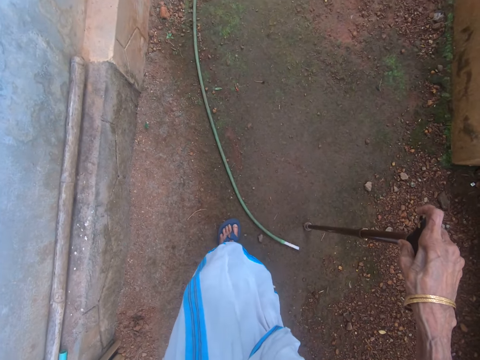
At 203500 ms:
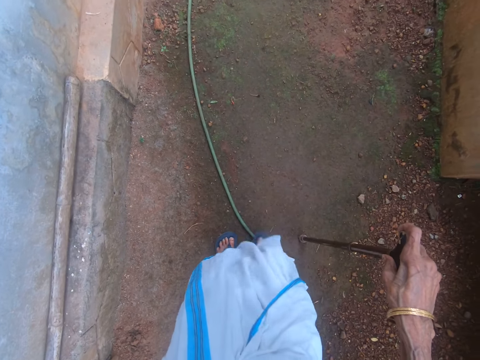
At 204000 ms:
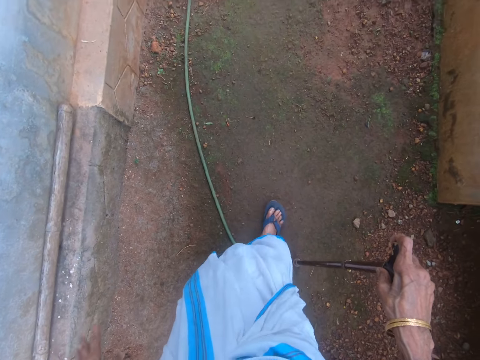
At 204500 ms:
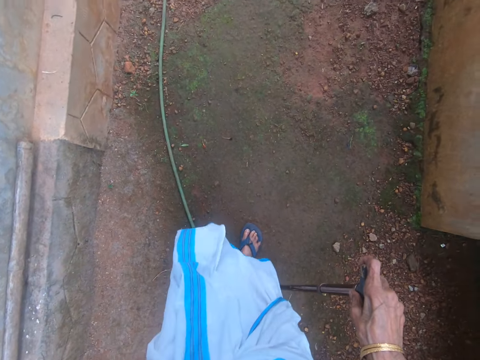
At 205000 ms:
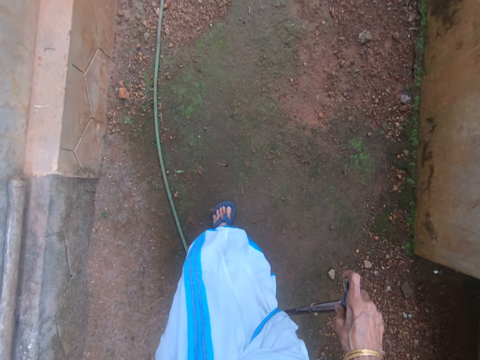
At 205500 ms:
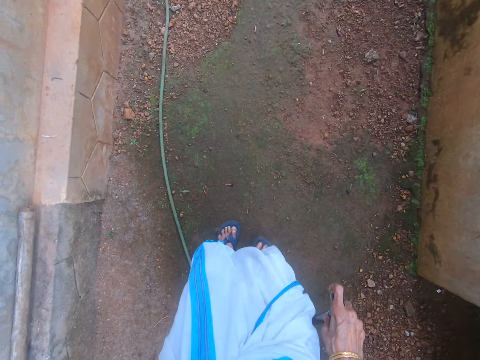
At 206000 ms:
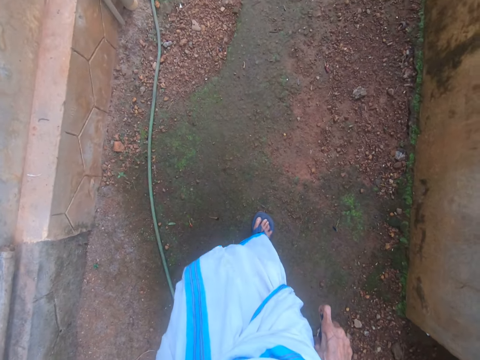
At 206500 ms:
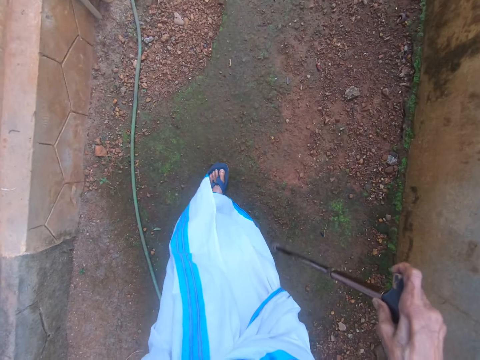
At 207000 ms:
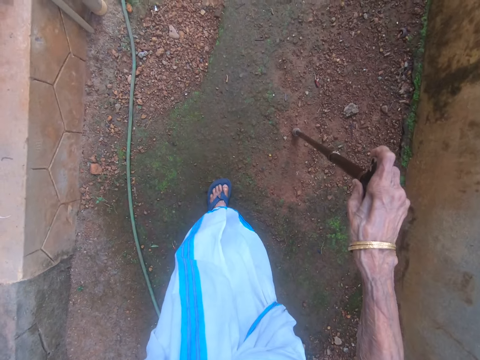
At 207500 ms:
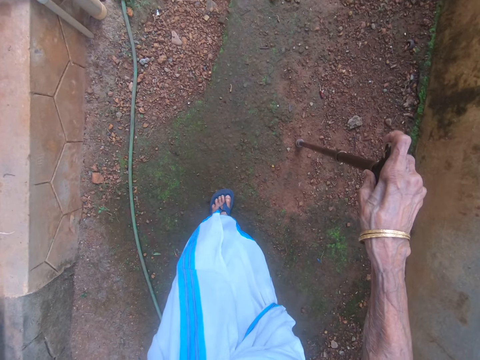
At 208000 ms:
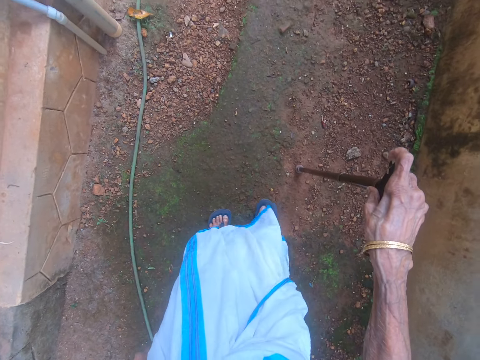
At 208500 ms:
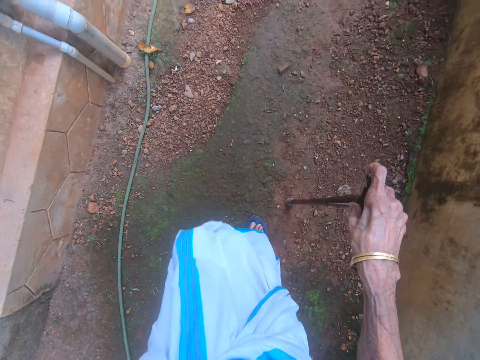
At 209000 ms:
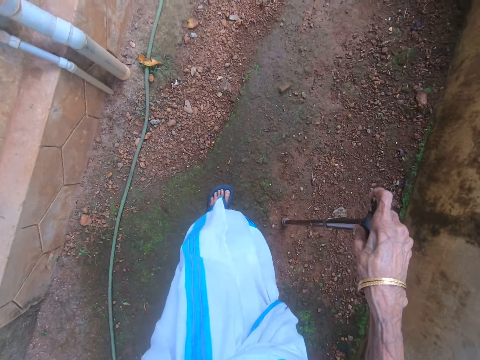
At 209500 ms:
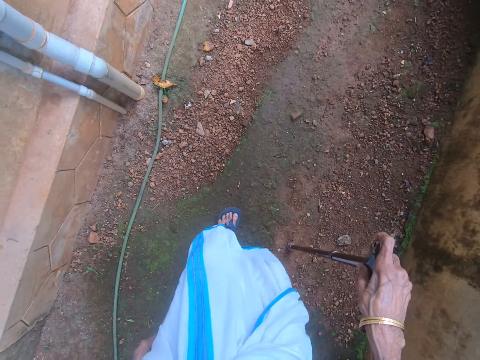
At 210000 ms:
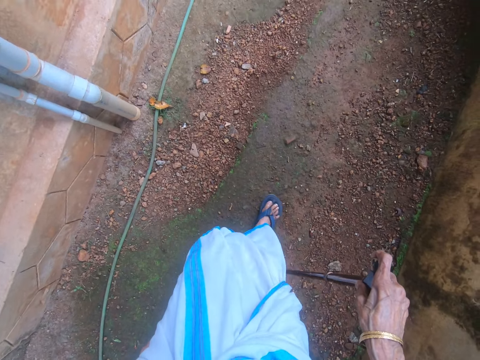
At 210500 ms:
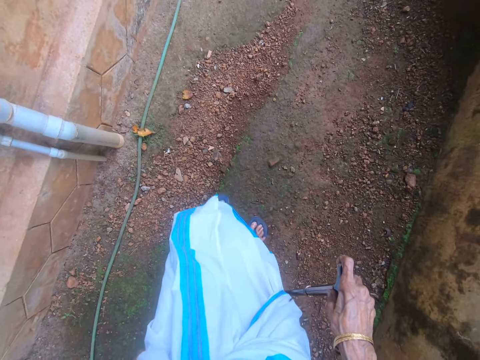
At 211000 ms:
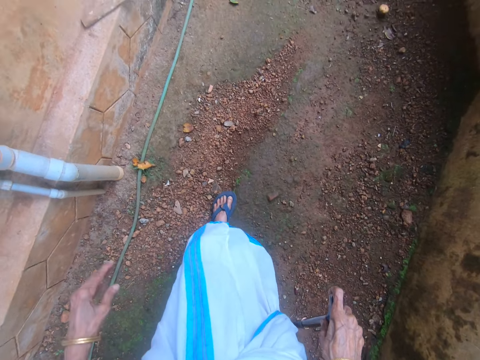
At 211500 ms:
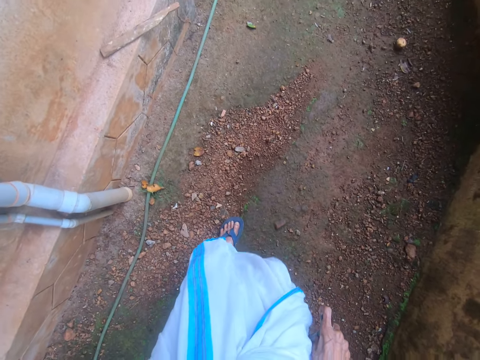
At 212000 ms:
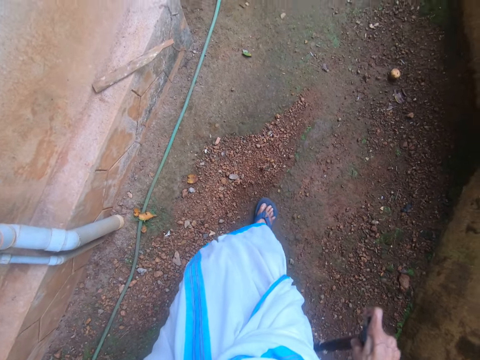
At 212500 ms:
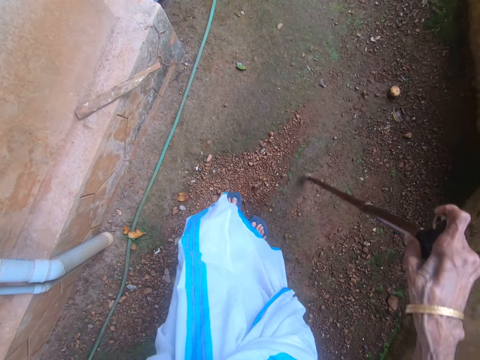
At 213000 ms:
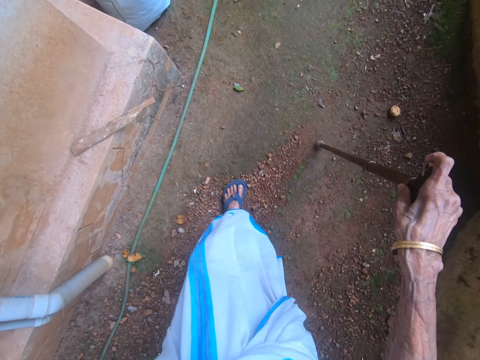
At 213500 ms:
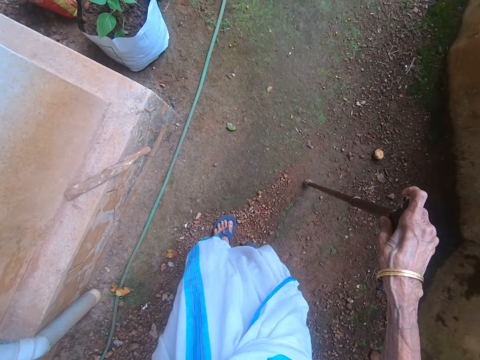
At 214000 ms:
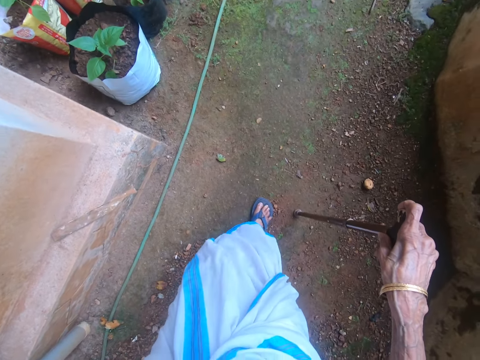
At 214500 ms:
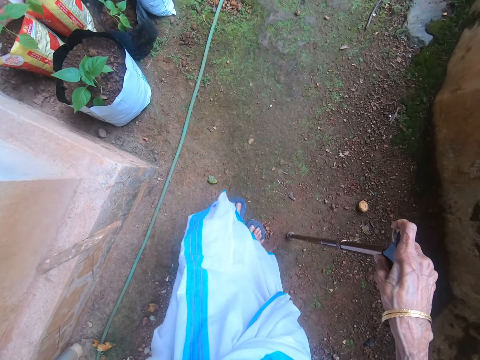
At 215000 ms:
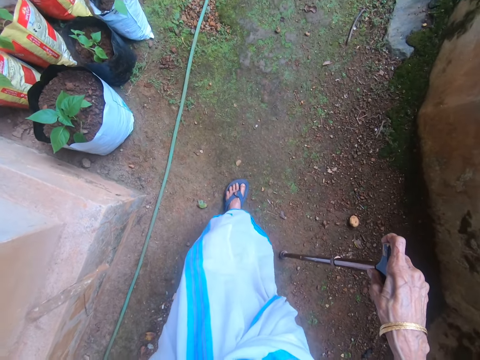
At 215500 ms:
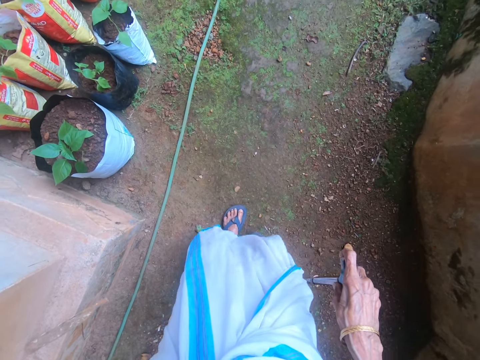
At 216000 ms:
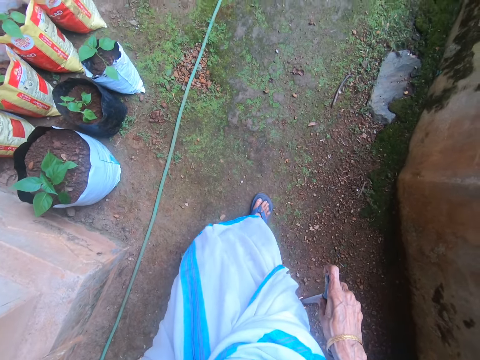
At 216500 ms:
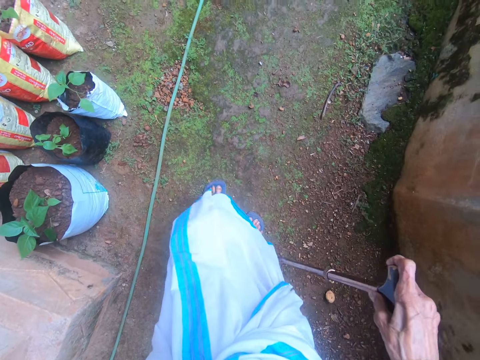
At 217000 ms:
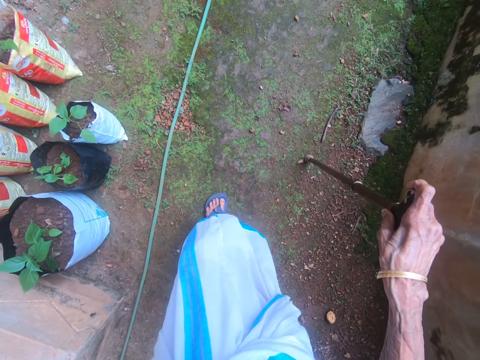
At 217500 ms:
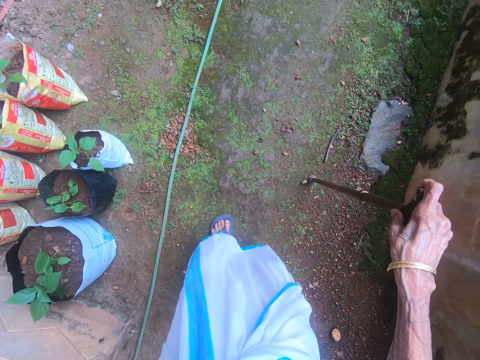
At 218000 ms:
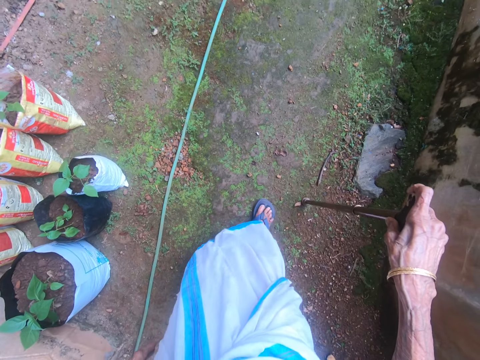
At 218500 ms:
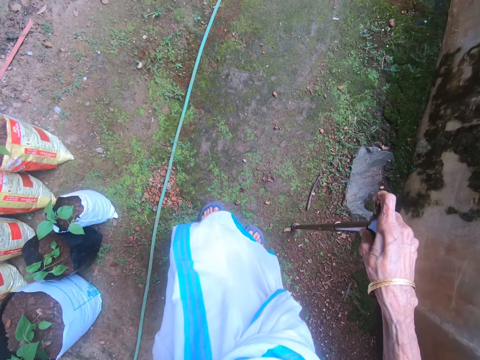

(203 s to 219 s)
The camera wearer moves their left hand in the compound. They walk around in the compound.

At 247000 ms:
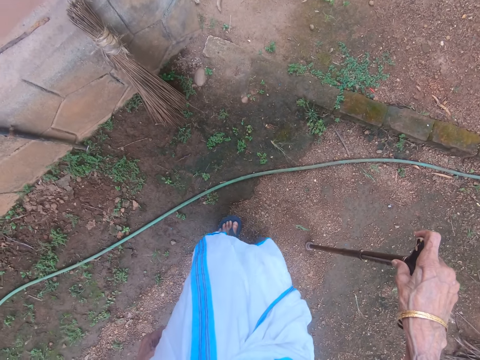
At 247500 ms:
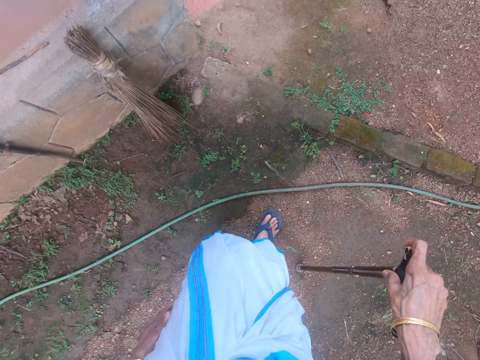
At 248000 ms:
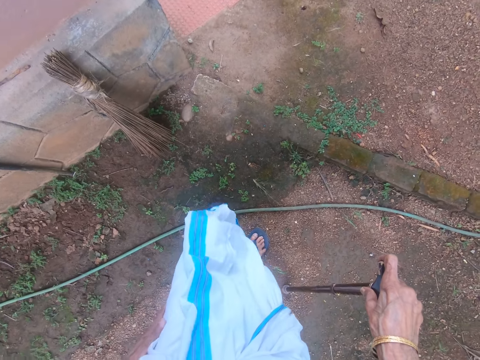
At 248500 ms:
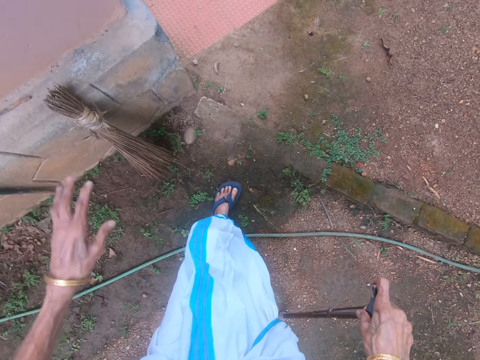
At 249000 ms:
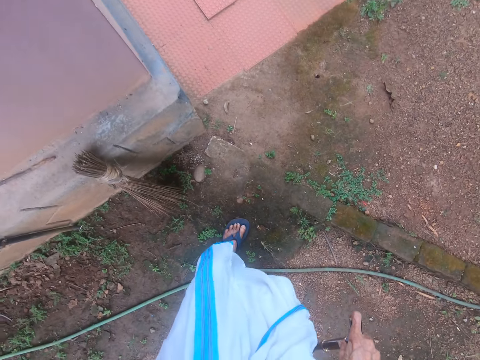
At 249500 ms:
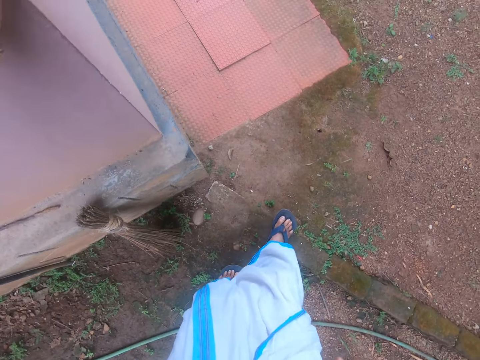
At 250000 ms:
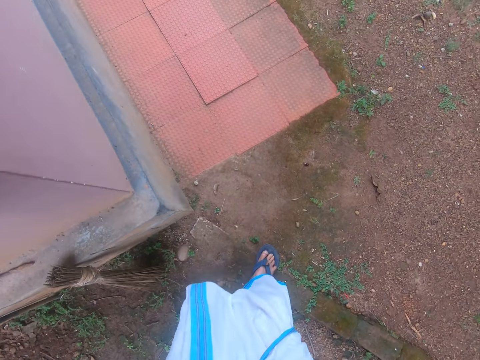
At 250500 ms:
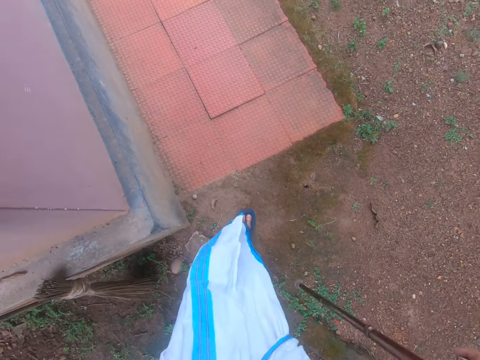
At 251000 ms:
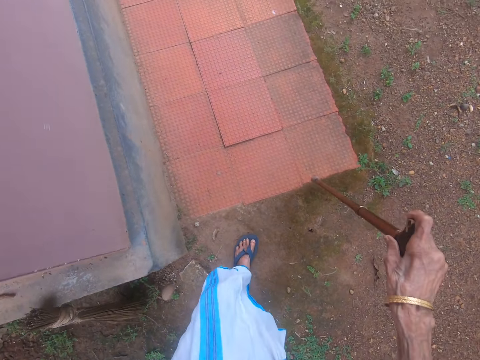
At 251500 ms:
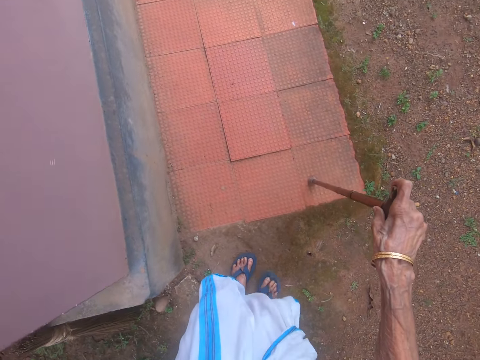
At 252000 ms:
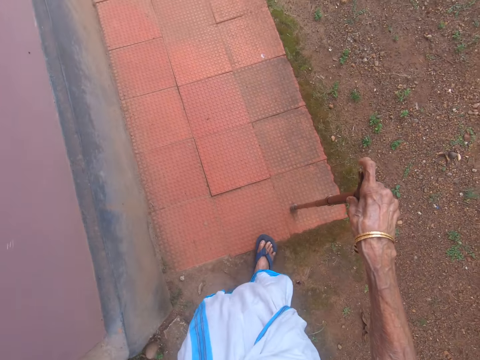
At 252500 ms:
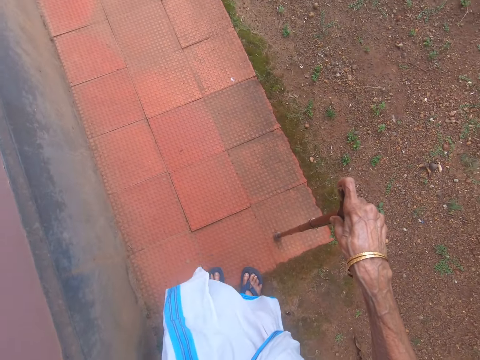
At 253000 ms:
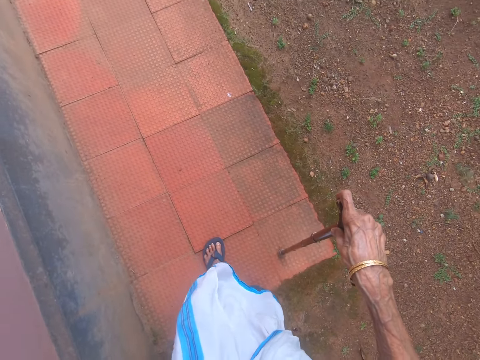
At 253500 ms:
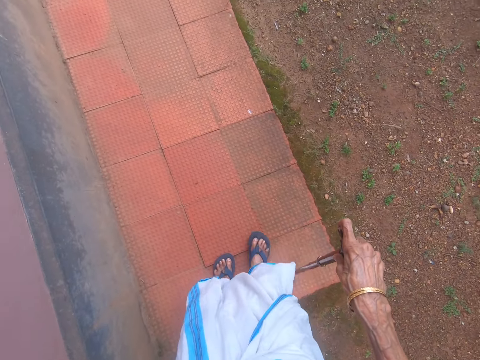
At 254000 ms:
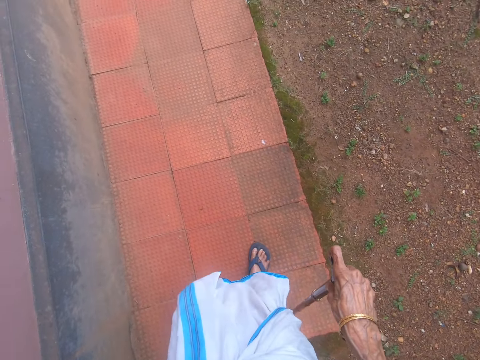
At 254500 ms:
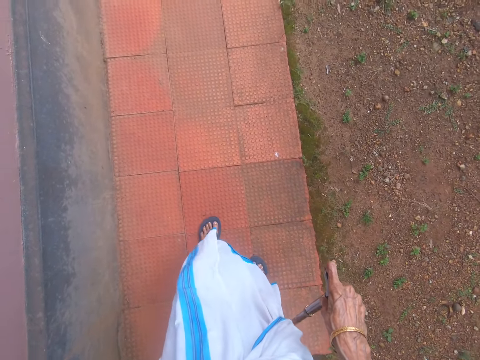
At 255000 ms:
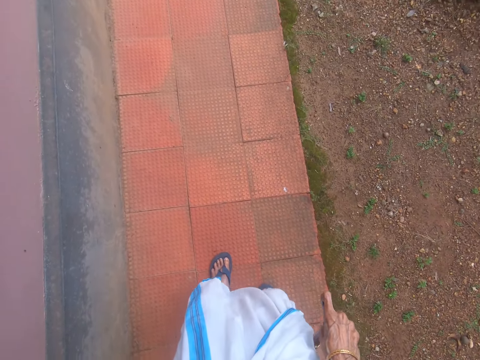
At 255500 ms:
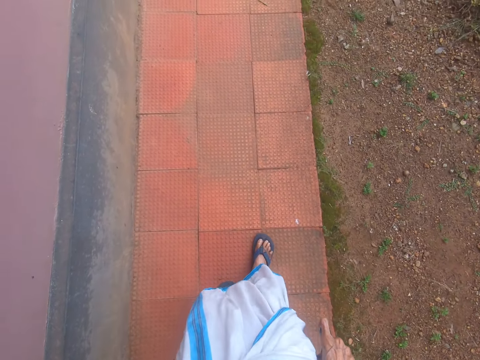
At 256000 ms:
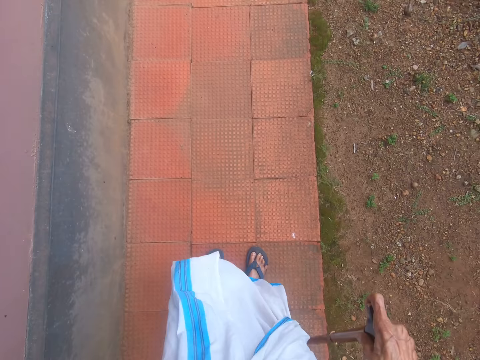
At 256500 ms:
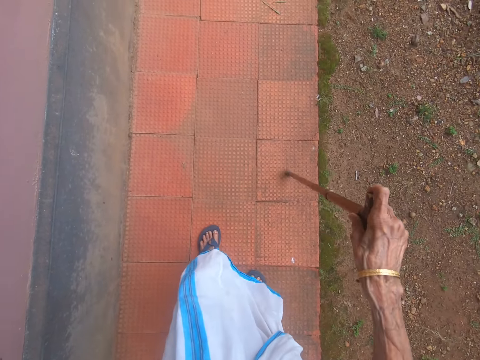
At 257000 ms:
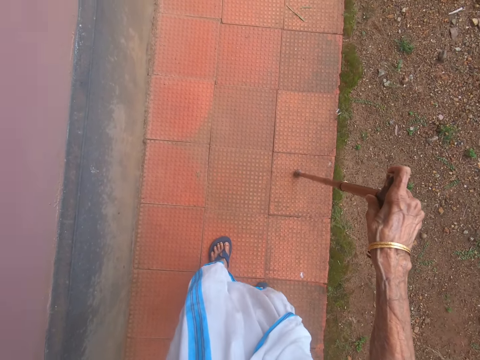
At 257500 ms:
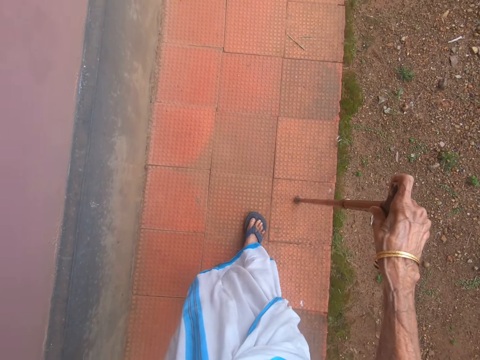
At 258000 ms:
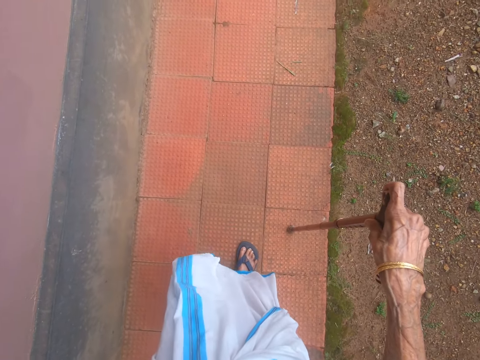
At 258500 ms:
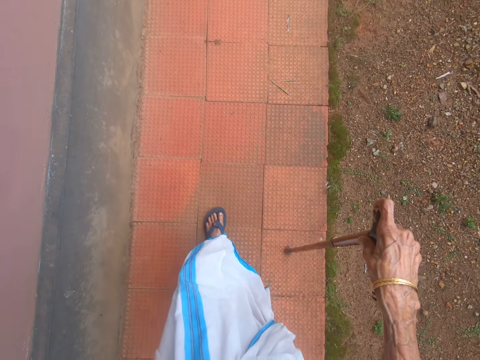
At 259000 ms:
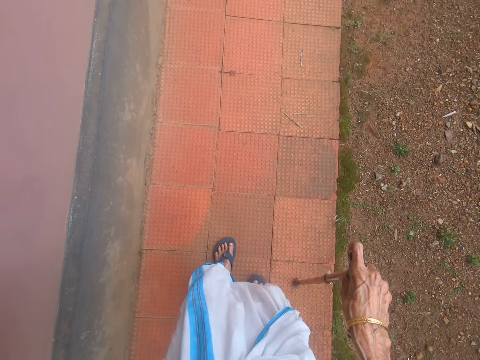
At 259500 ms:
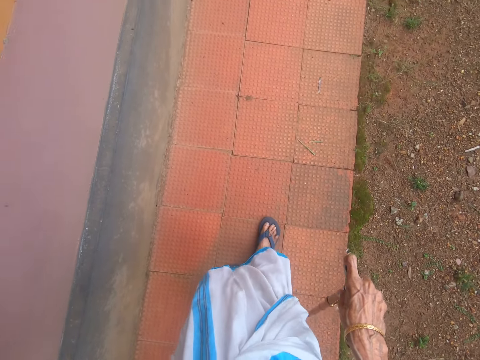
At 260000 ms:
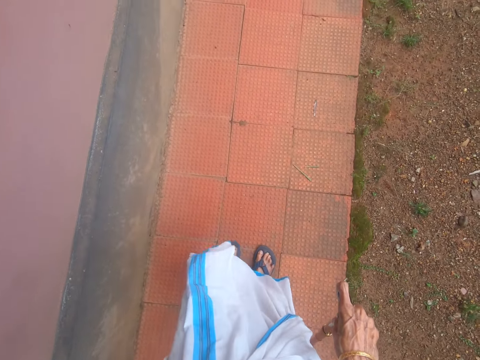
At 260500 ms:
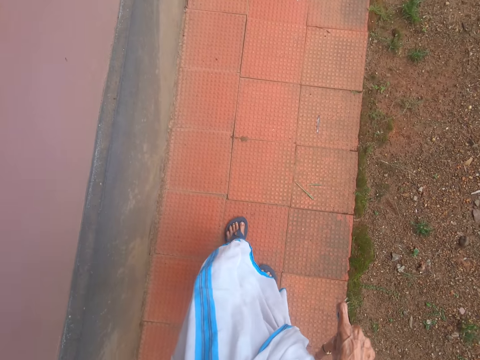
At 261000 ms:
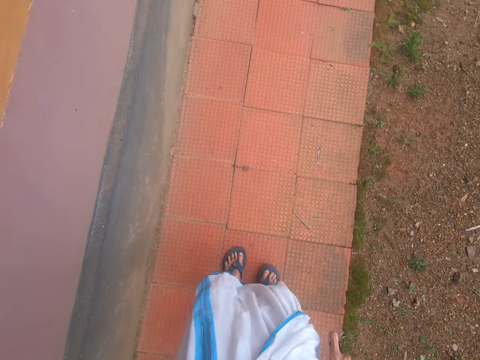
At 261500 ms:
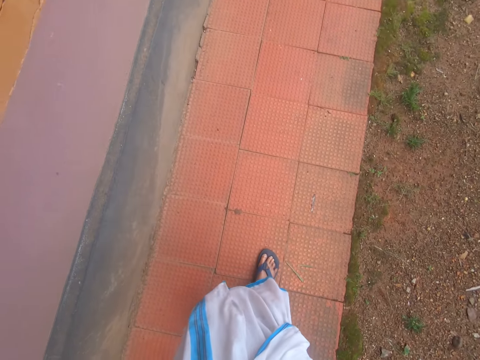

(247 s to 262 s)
The camera wearer moves their left hand in the compound. They walk around in the compound. They walk on a verandah.
